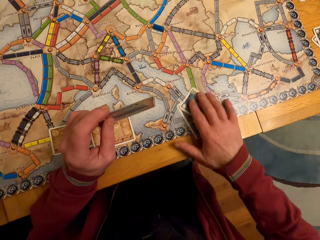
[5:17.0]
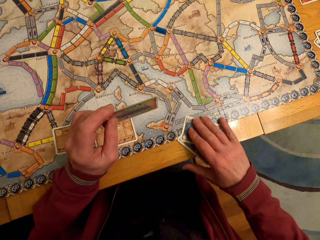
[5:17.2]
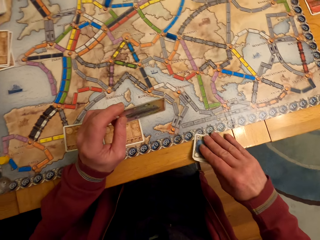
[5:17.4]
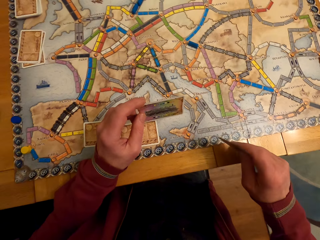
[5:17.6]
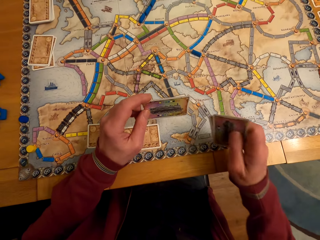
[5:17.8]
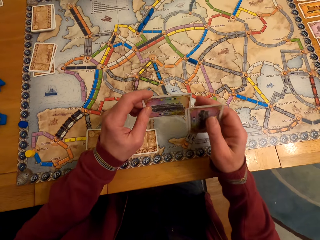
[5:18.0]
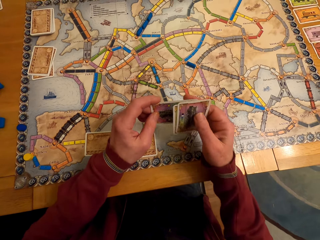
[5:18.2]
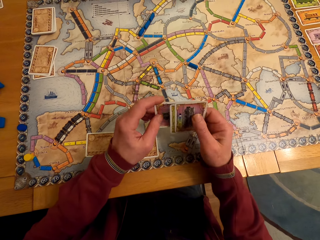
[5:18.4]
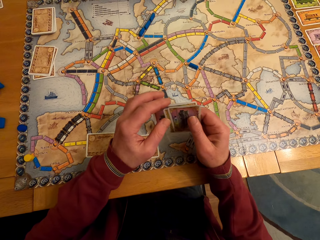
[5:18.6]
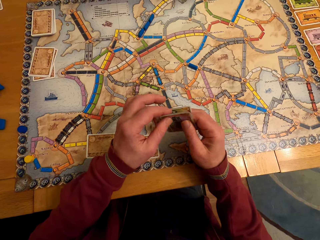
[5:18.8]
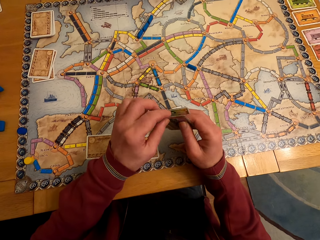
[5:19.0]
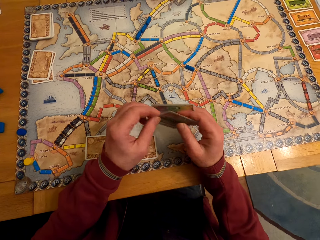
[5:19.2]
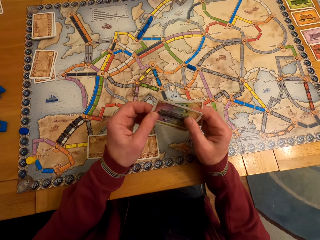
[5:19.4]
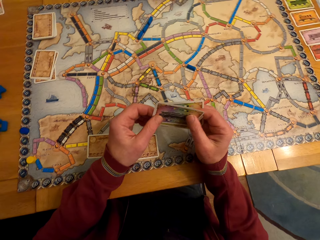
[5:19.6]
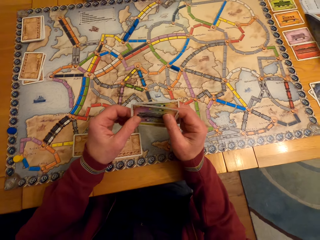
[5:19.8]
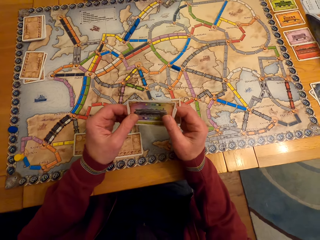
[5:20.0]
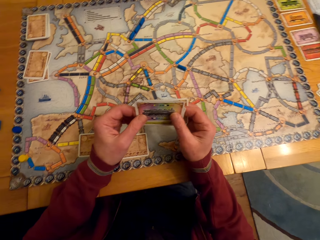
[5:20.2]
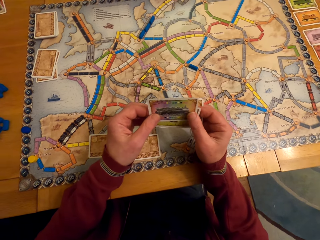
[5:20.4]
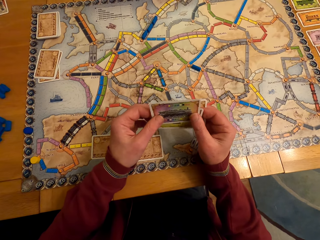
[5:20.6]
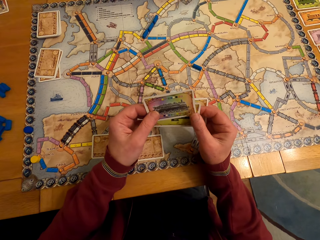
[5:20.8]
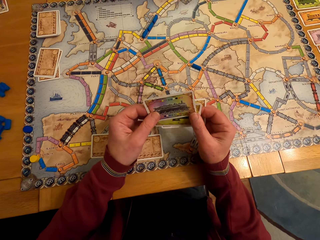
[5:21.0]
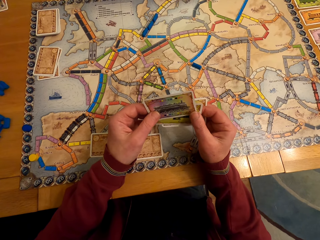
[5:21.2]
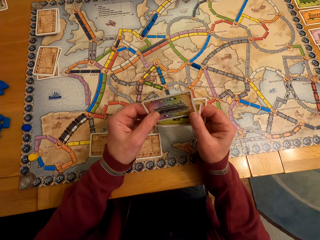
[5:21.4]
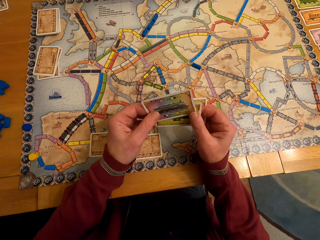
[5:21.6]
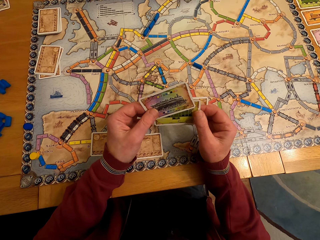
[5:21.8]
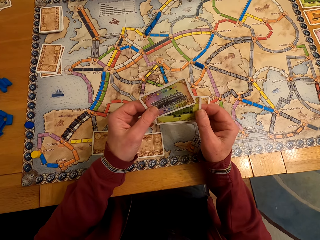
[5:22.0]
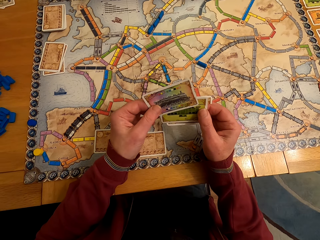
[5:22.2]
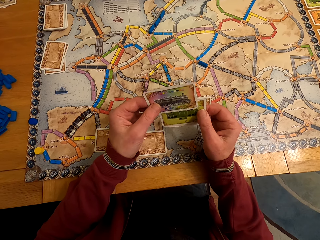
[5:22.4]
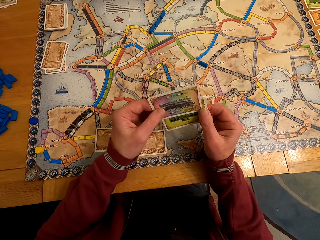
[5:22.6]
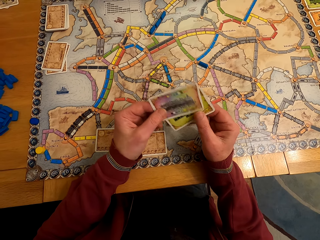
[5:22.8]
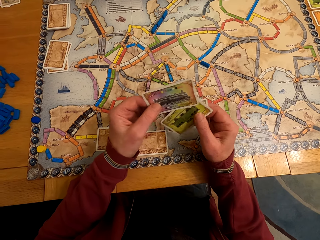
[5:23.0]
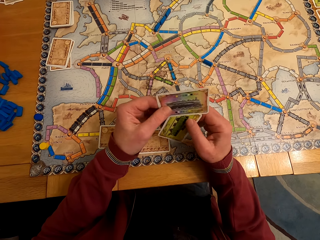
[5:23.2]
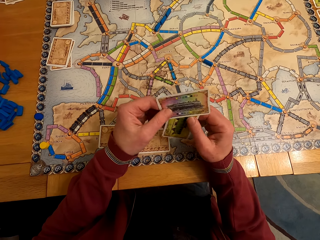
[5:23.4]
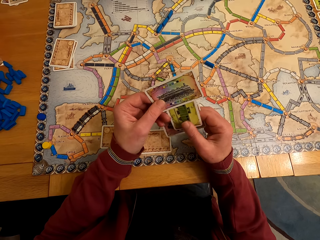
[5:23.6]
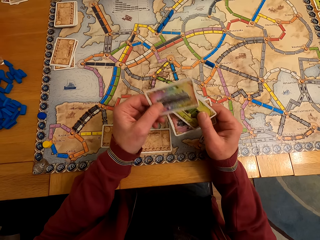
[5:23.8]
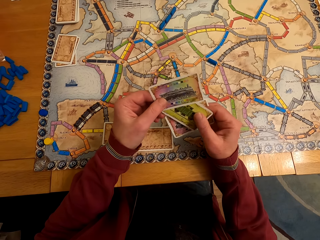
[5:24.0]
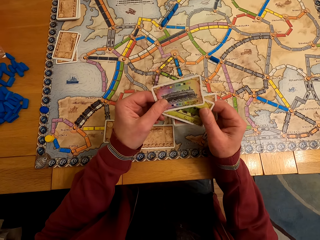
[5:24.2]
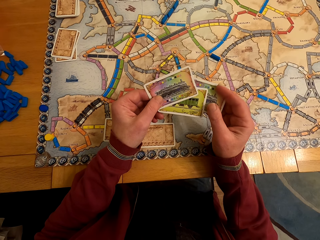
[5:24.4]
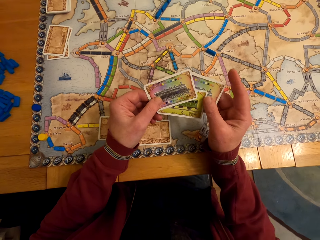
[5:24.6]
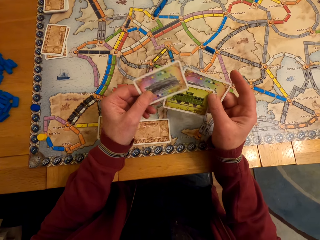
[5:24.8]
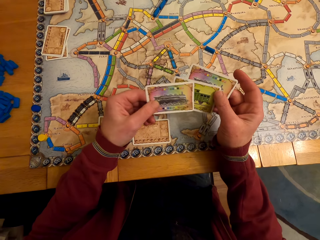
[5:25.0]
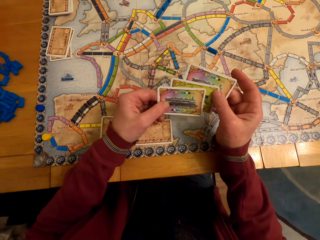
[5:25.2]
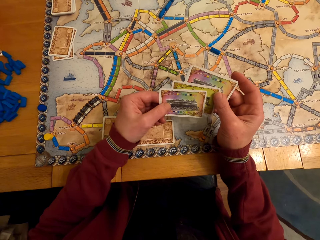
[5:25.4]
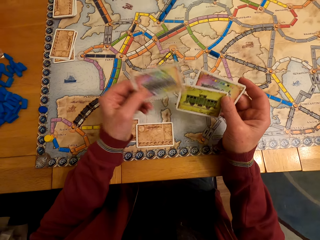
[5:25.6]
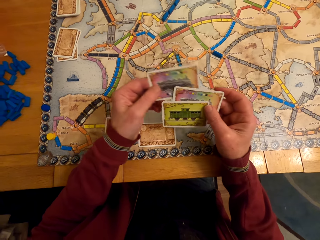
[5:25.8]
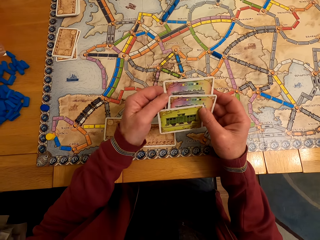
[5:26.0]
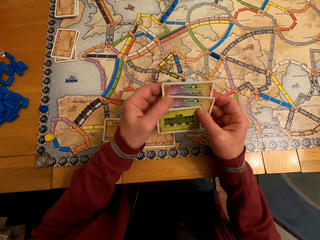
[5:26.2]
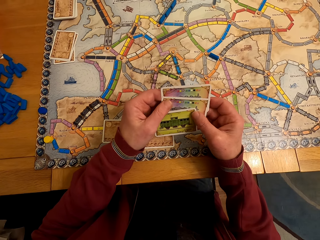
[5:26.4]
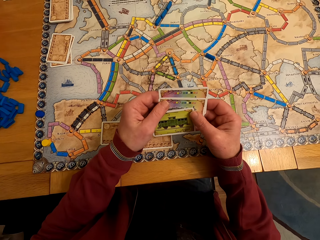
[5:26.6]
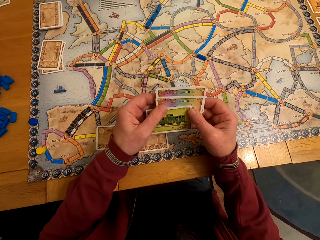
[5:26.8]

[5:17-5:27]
A man stares at the game board card. The camera wearer stares at the board game cards.

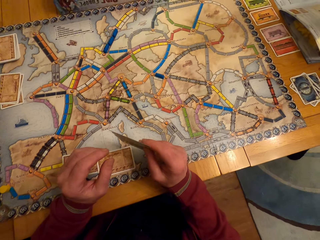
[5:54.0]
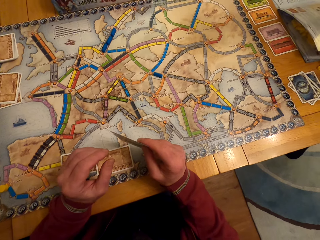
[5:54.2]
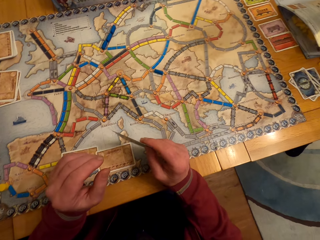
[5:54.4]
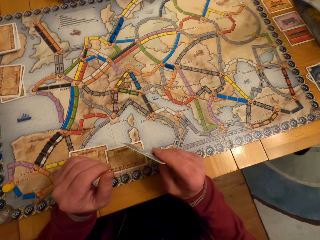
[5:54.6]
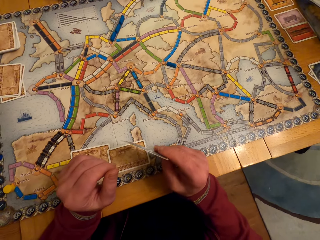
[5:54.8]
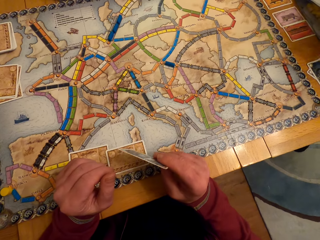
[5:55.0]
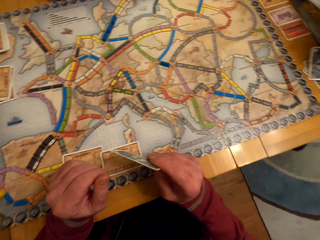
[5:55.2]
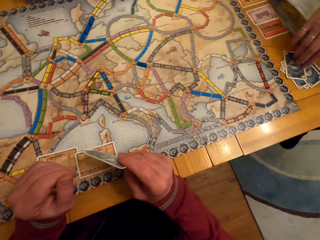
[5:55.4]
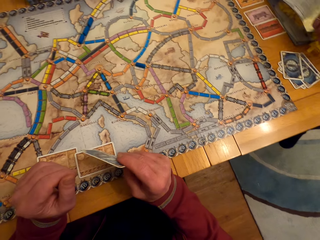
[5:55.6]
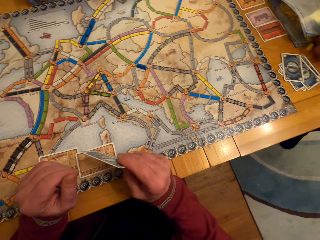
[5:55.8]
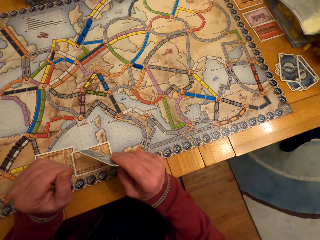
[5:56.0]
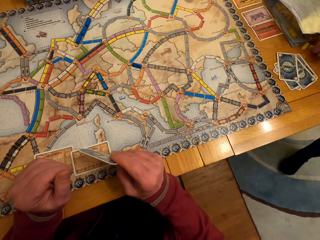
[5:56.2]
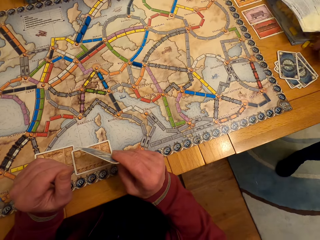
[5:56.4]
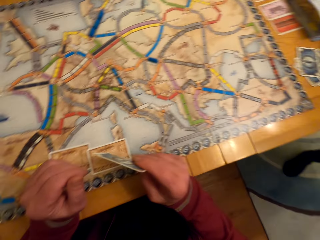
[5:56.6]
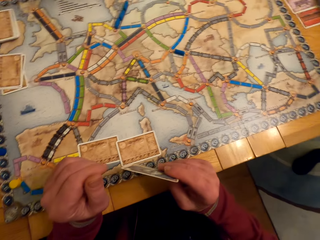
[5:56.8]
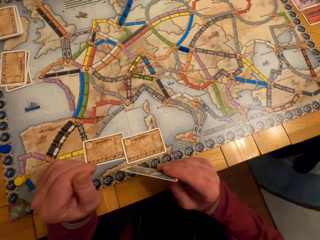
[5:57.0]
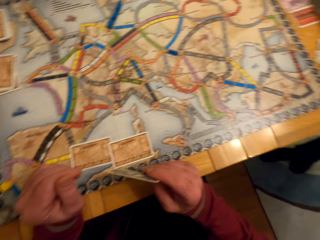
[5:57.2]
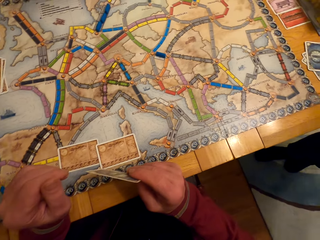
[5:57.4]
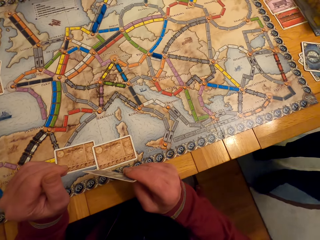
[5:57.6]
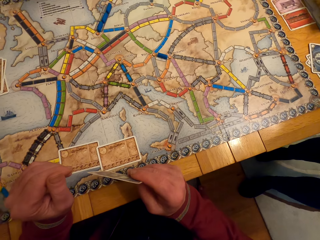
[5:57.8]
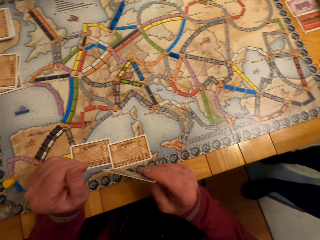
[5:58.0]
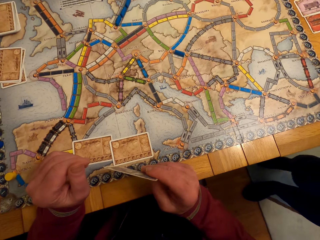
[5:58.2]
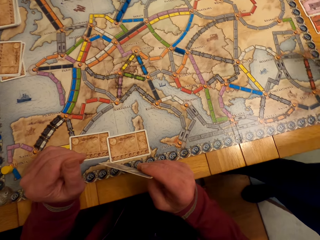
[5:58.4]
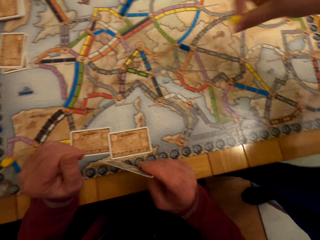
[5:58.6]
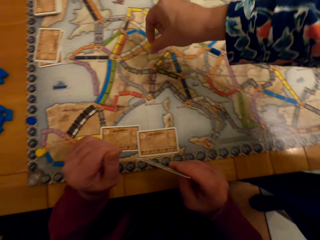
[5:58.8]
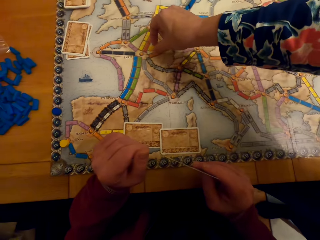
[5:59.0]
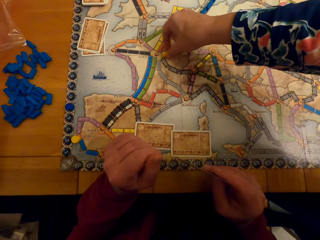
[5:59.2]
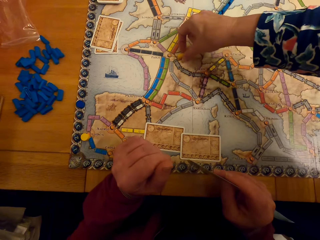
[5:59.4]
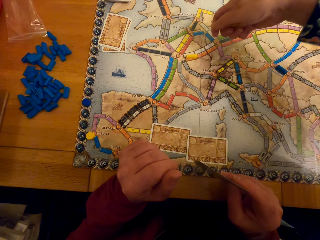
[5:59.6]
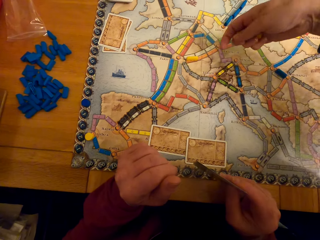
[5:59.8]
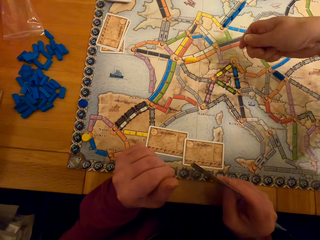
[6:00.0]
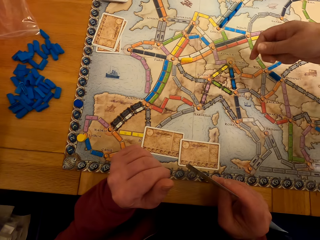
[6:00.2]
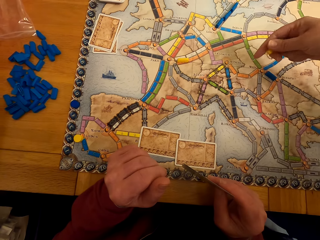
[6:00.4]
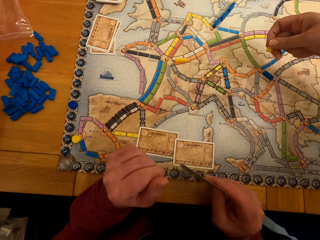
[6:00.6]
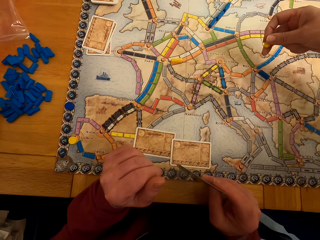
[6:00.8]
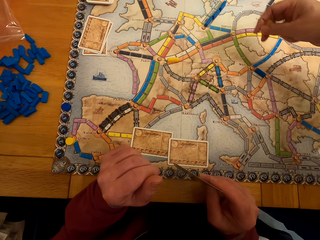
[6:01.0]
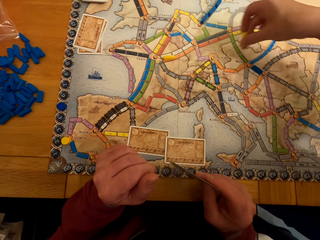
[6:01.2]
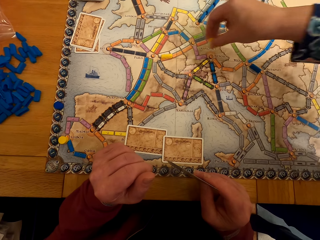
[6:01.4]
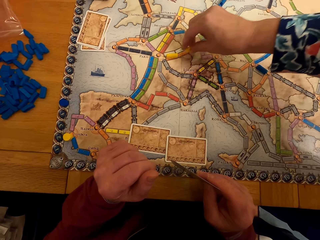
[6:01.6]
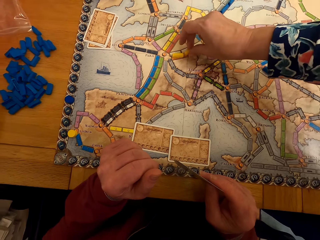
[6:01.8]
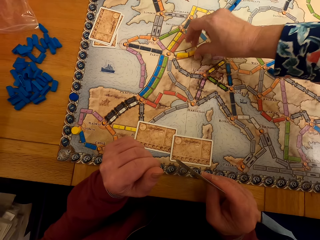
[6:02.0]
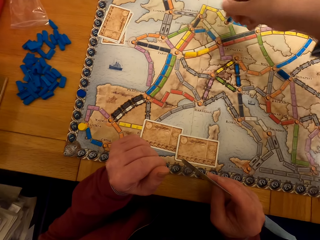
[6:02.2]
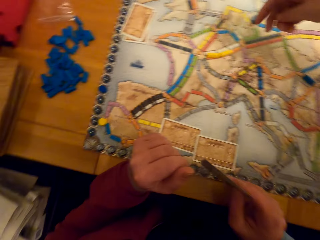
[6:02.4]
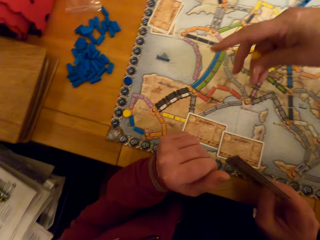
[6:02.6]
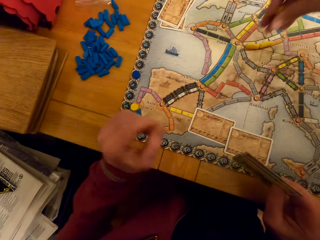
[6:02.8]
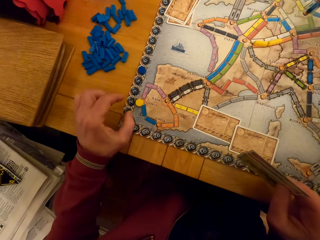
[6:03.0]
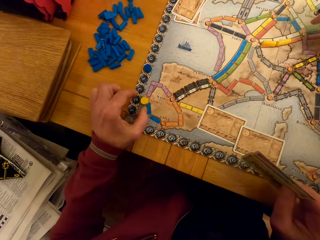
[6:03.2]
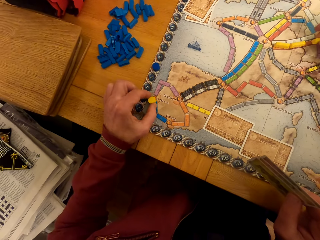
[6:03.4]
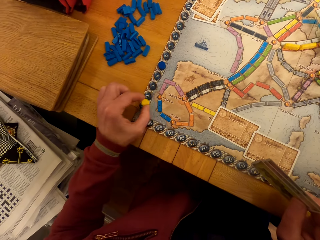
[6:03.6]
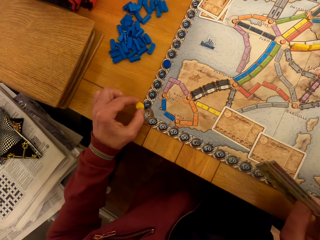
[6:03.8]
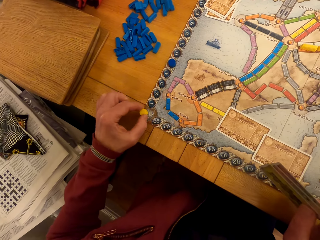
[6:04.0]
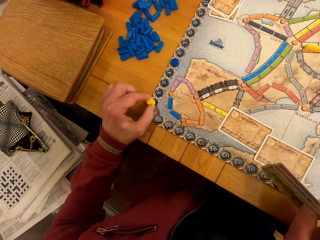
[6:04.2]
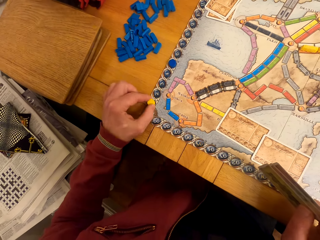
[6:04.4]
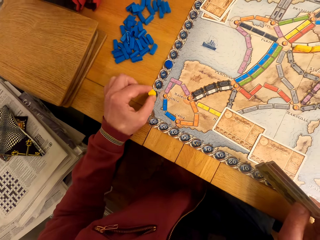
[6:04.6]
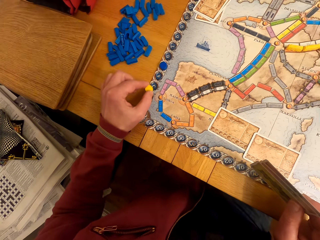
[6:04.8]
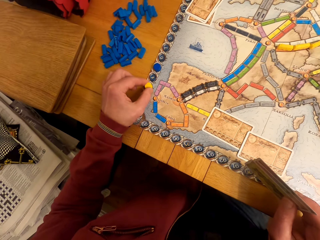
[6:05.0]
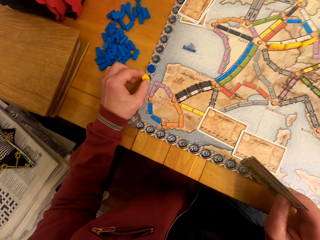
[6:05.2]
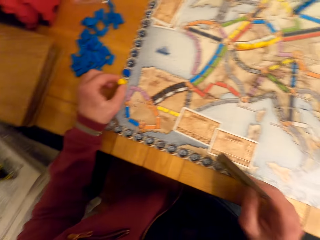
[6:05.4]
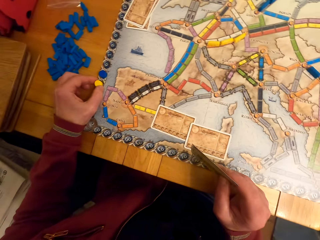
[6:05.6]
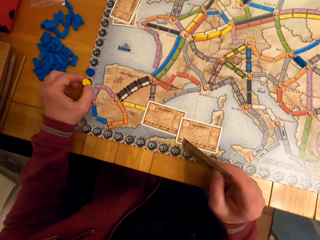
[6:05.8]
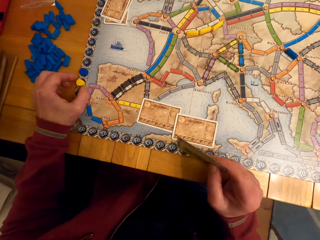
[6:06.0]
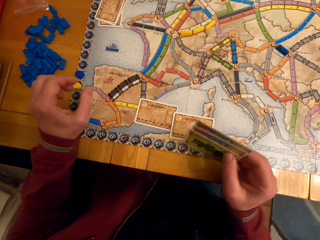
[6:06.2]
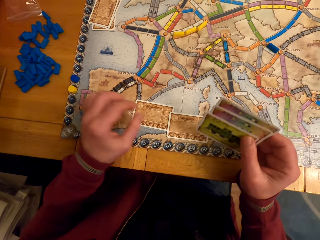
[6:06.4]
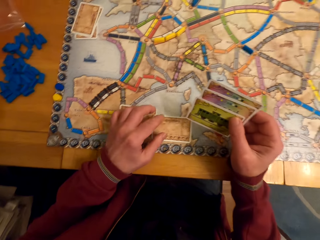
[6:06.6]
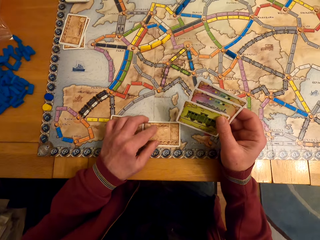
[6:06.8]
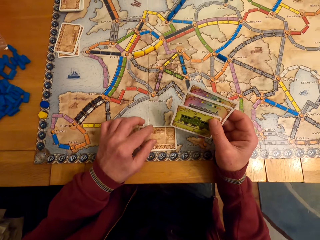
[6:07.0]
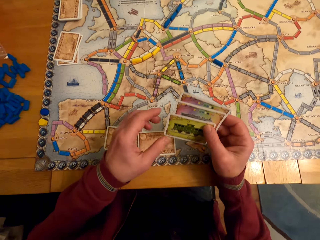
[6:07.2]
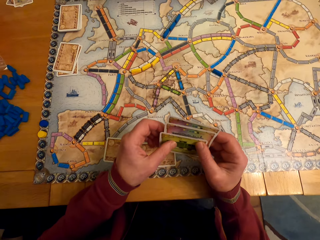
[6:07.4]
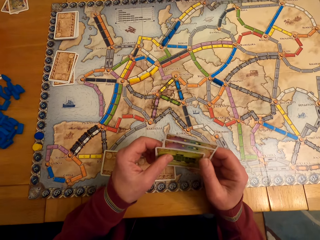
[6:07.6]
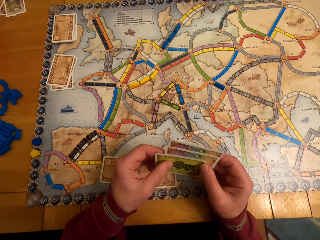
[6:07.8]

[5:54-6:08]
A lady holds the game board card. The lady arranges the board game chips on the table and puts the game board chips on the table. A man puts the game board chips on the table. The camera wearer moves the board game chips on the table.
